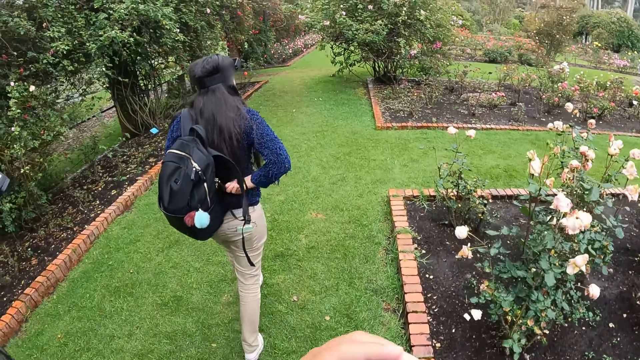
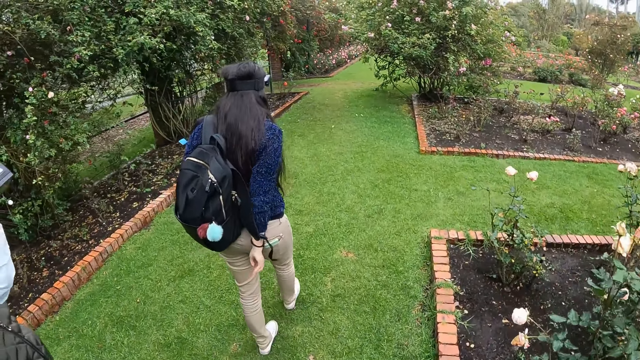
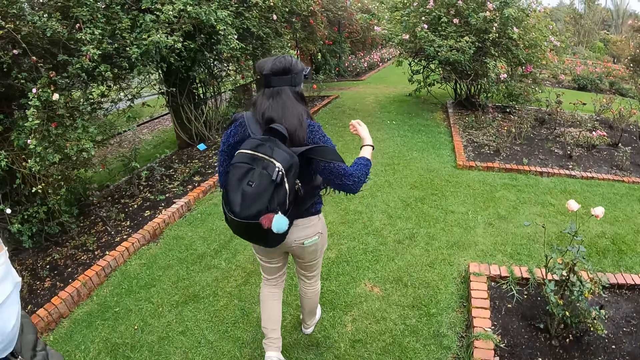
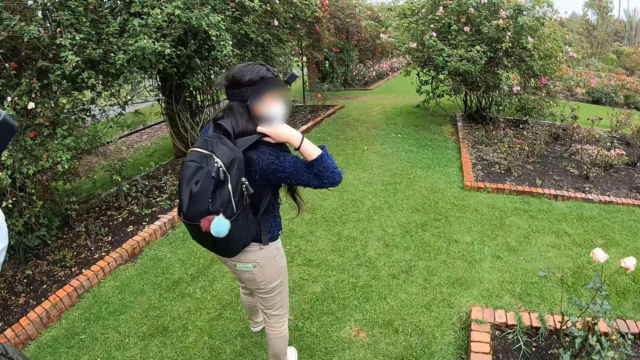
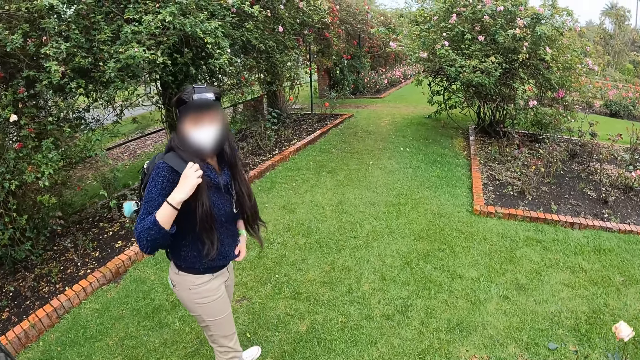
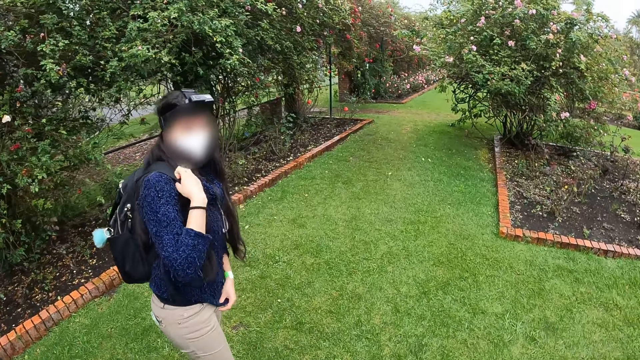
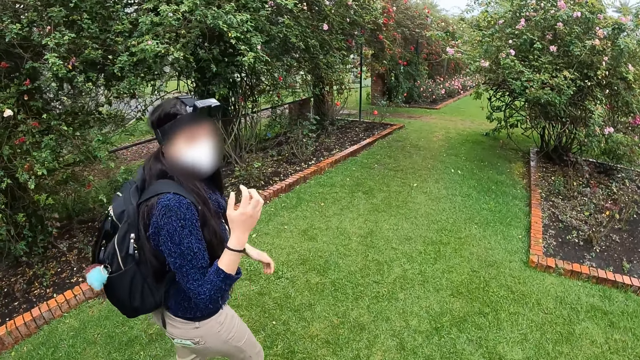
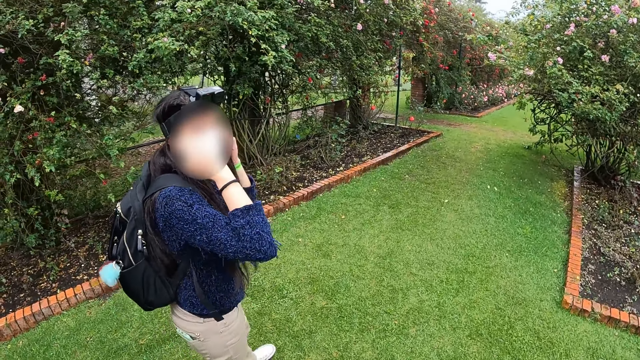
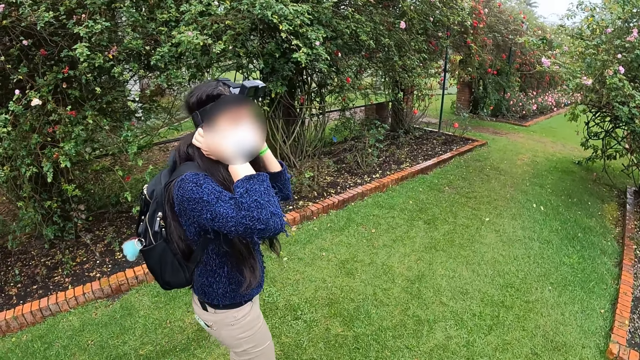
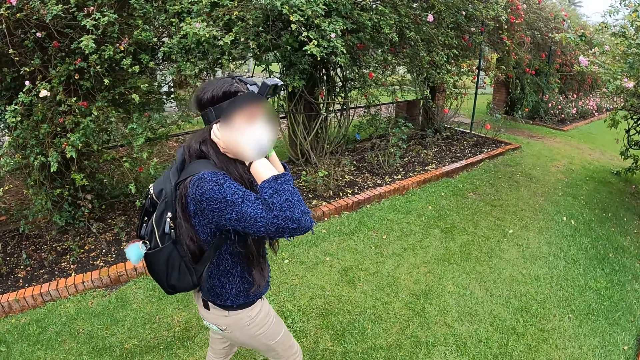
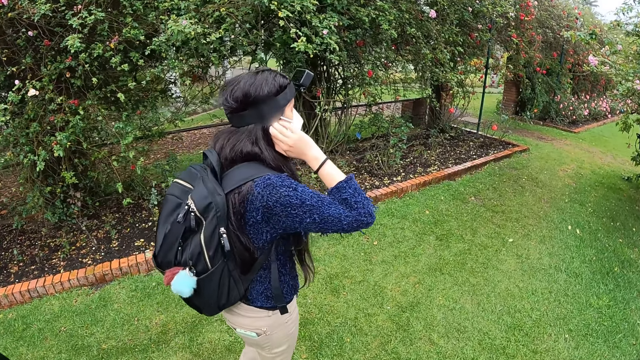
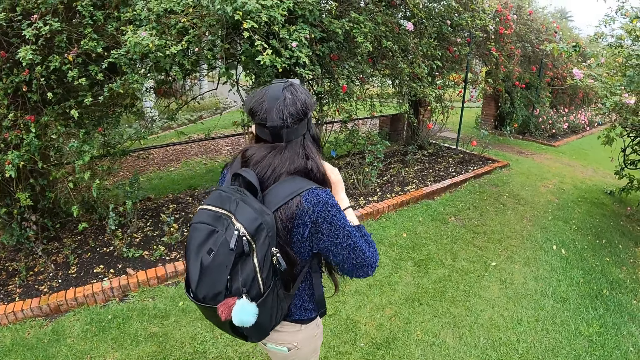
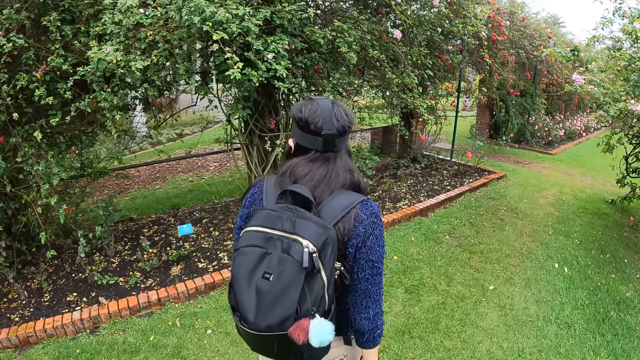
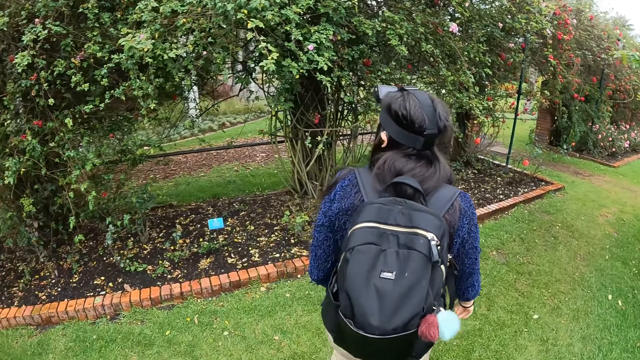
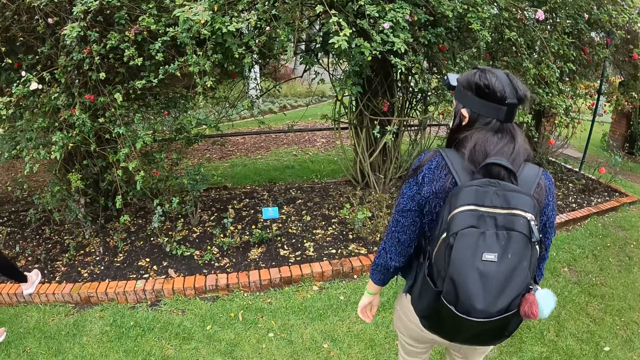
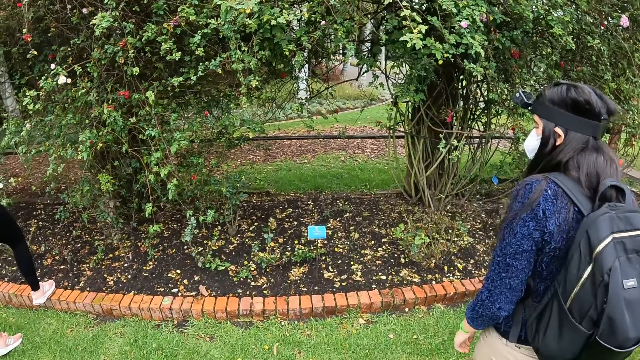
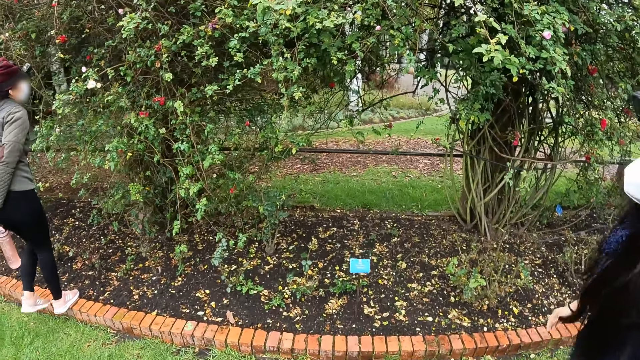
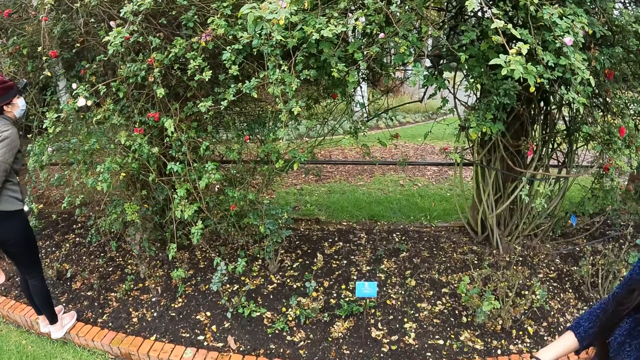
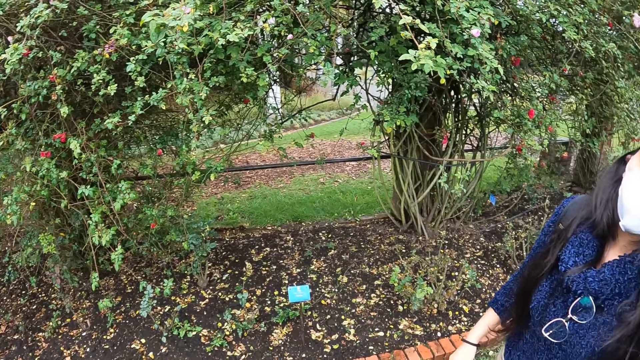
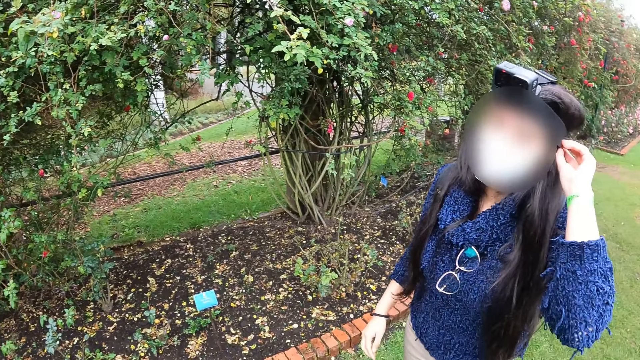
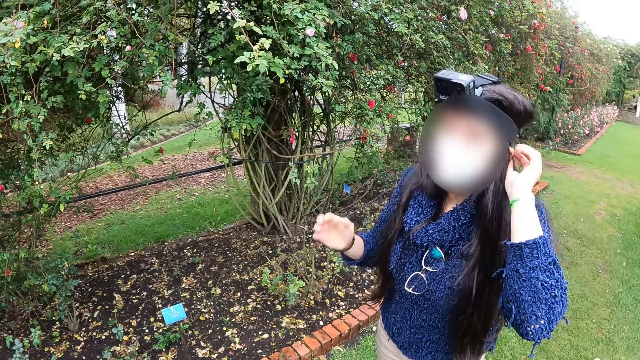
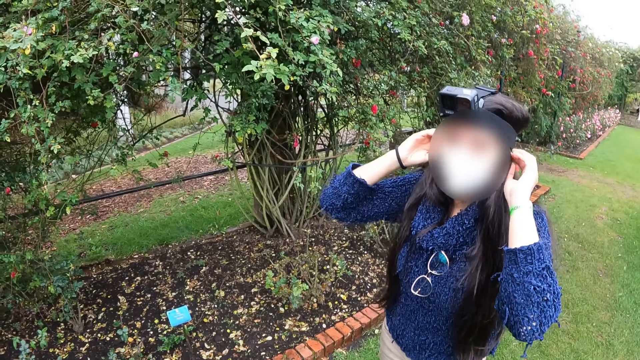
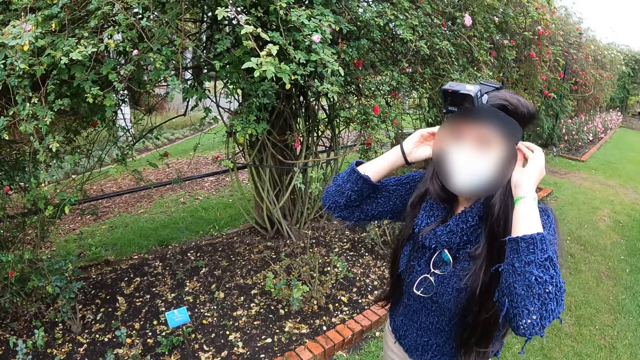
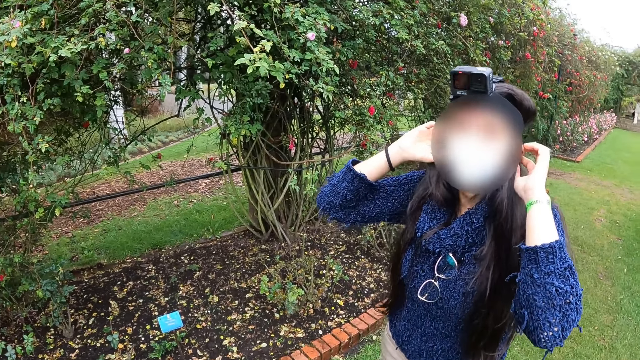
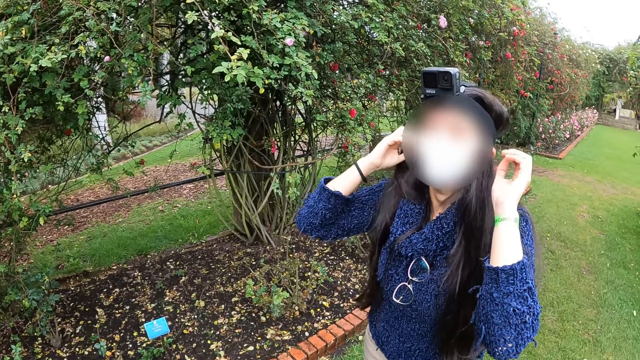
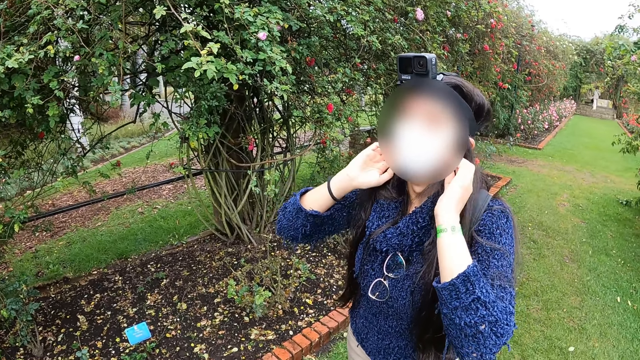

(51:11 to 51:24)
The woman wears a backpack with her right hand. The woman adjusts the shoulder strap of the backpack with her right hand. The woman looks at the camera wearer. The woman adjusts her hair or face mask with both hands. The woman walks forward. Another woman steps on a pavement with her right foot and stands on the pavement. The camera wearer looks at the woman. The first woman adjusts her head camera or the face mask with both hands.

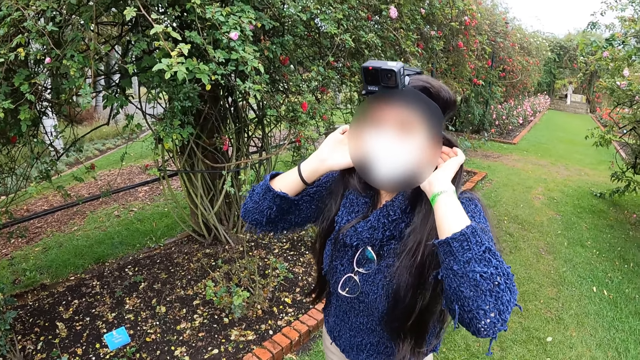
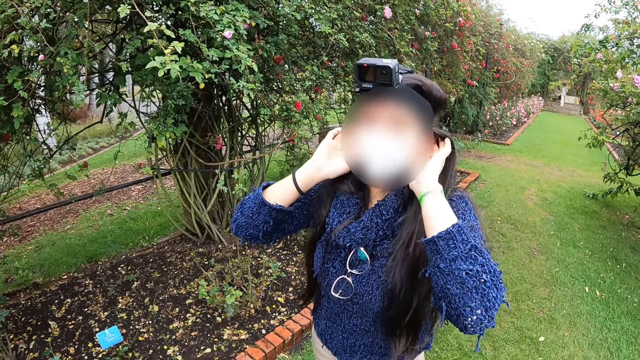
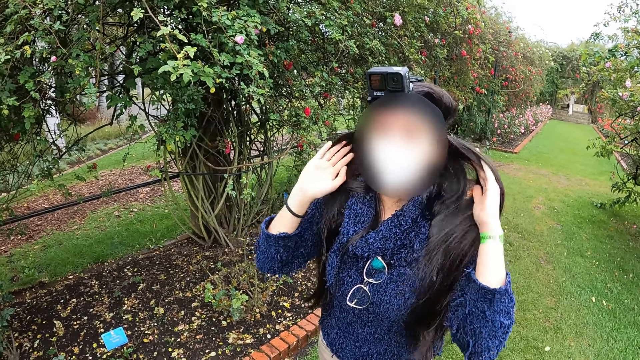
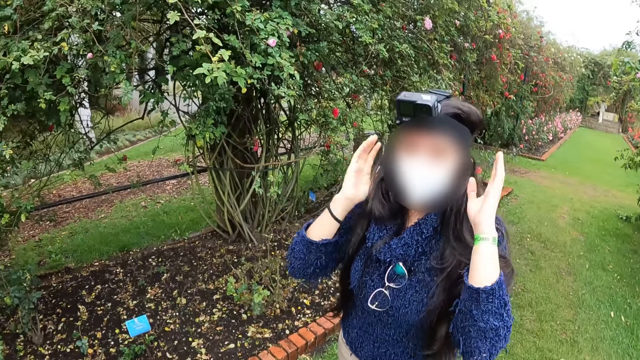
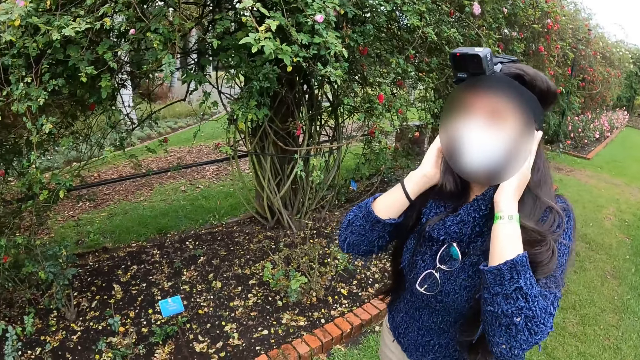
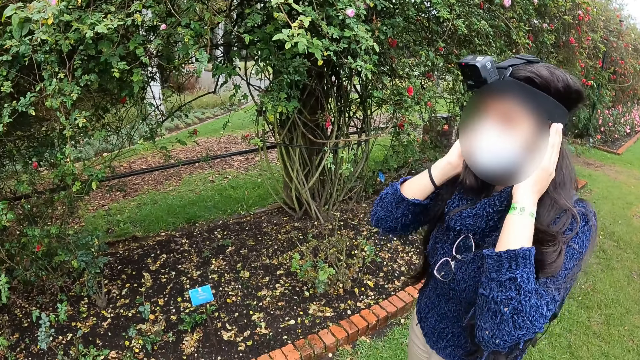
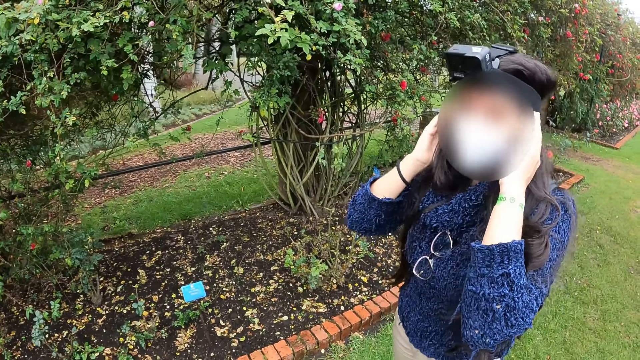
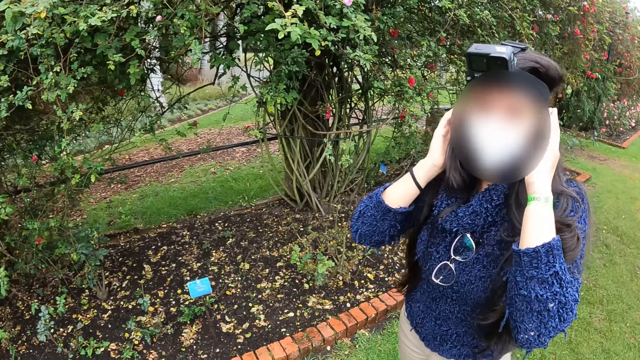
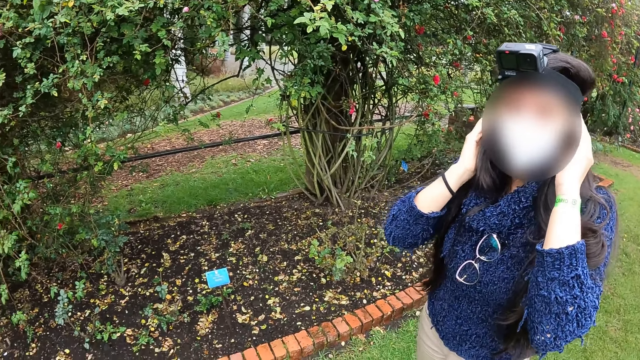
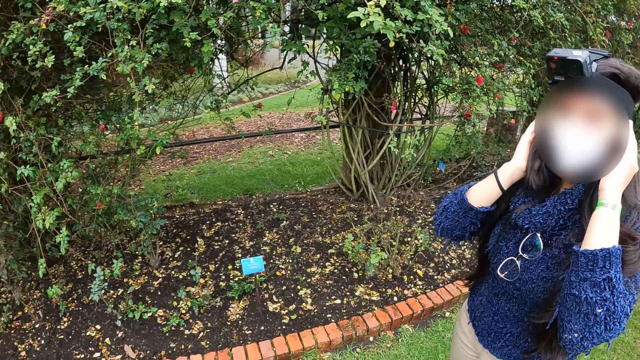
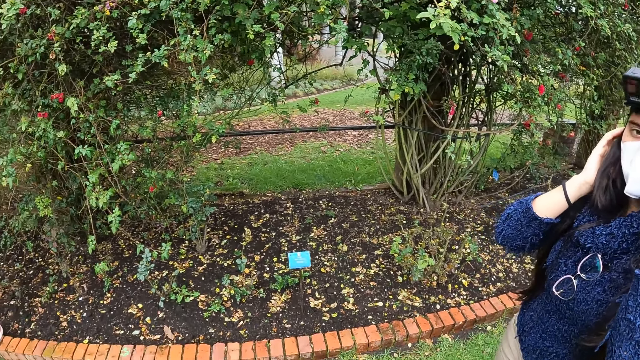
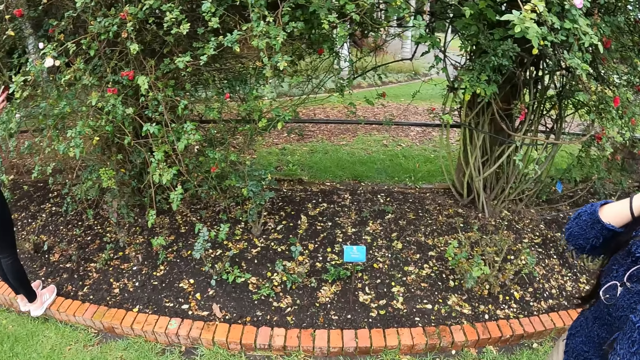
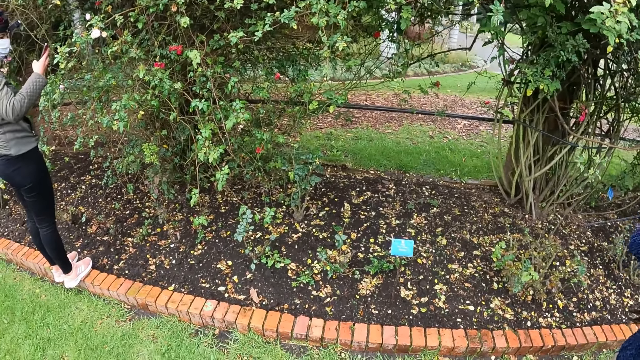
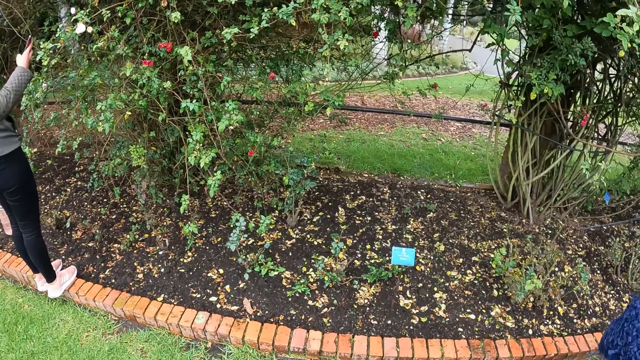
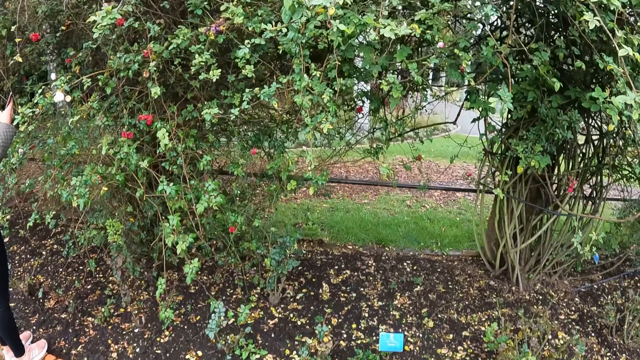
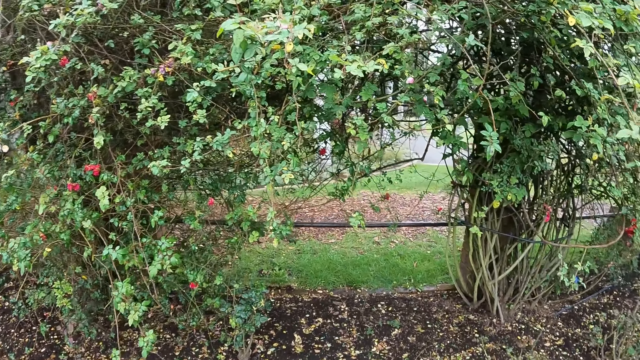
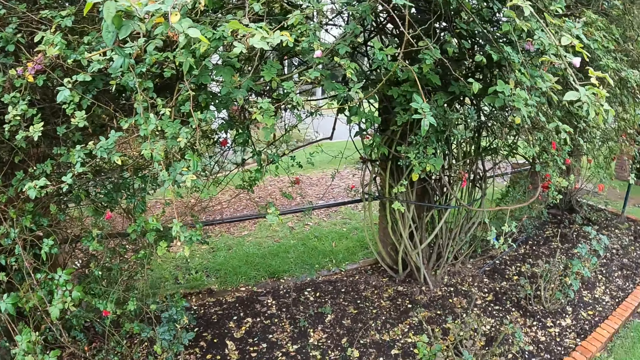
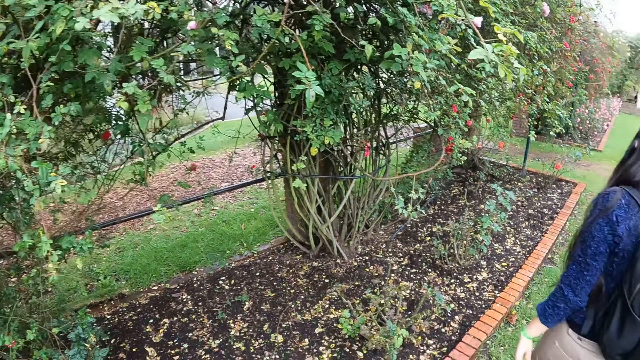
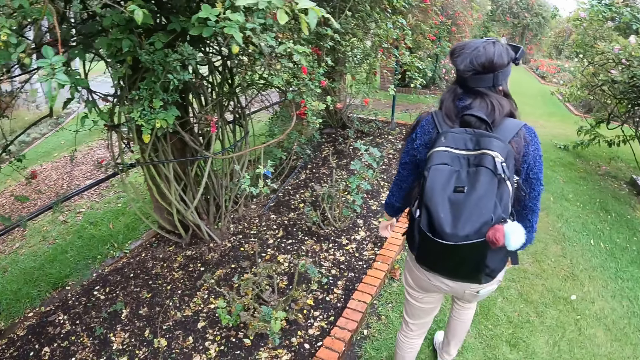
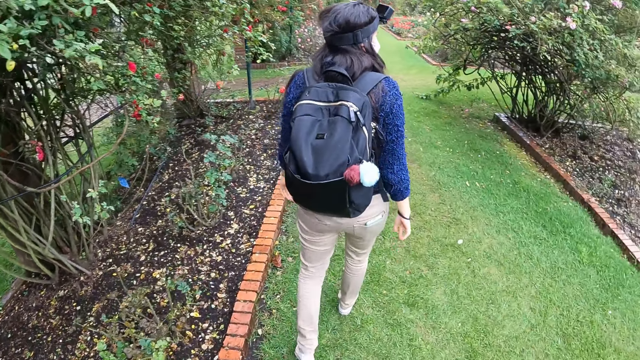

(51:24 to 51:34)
The woman runs through her hair with both hands. The camera wearer looks around the plants.
